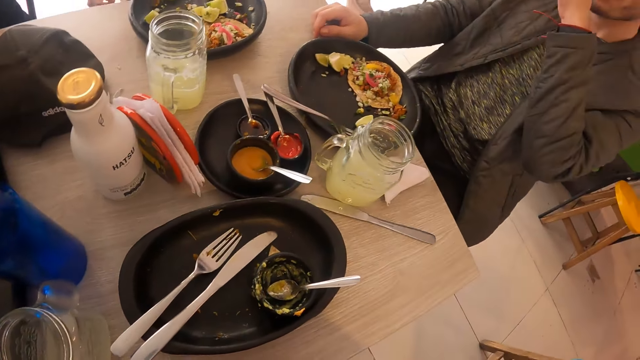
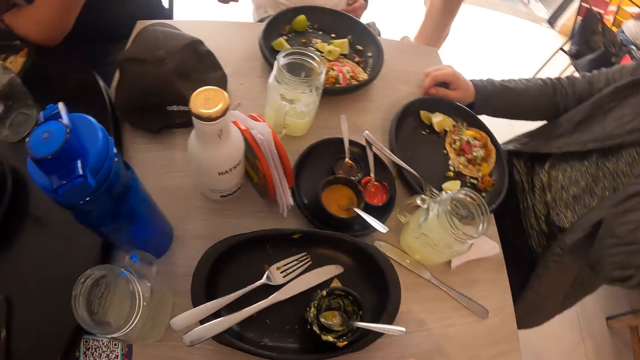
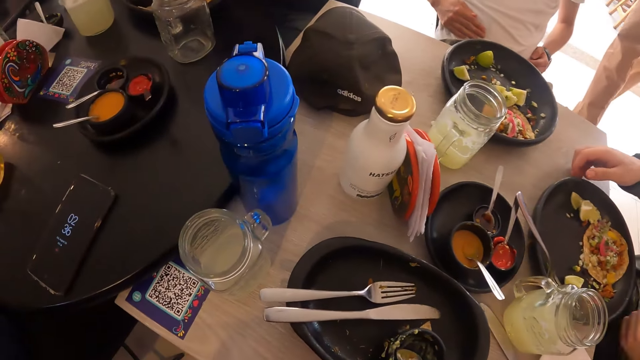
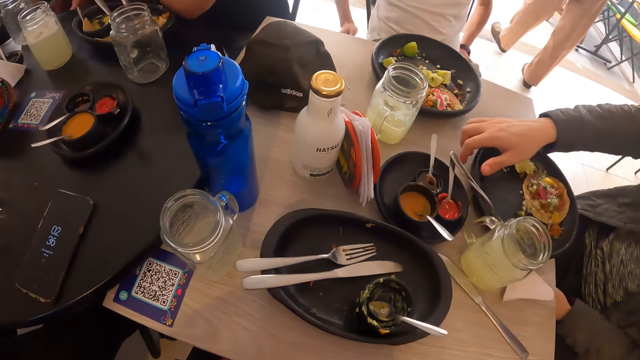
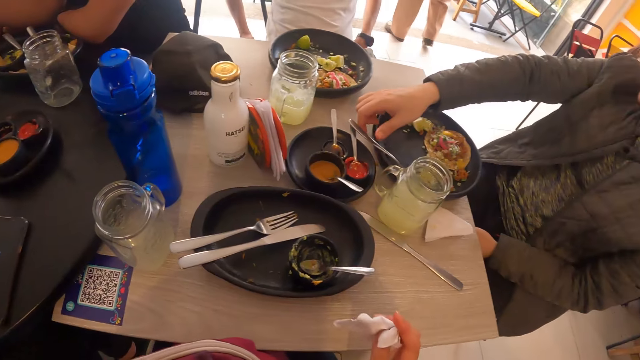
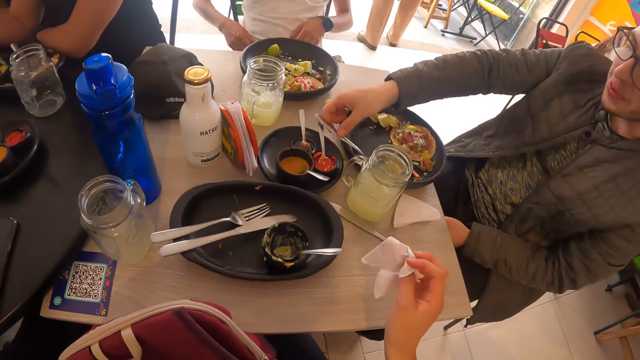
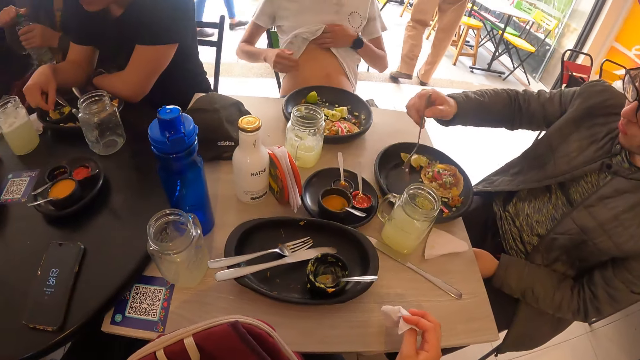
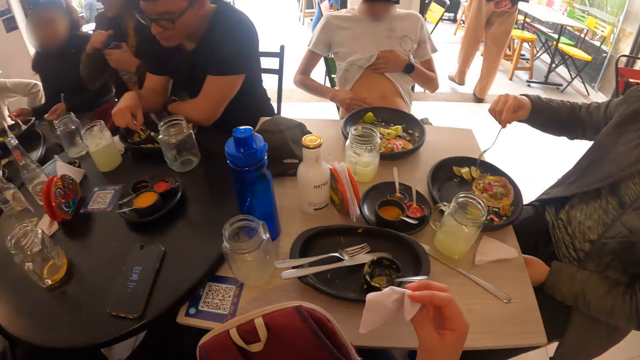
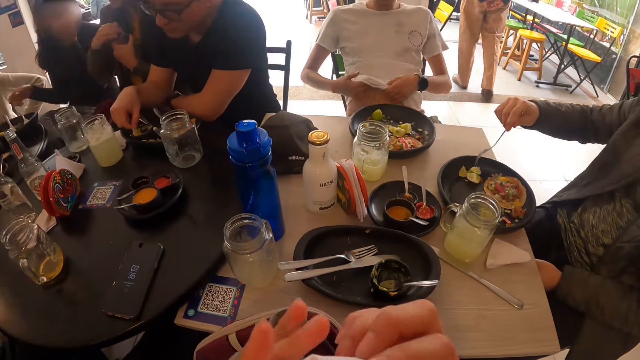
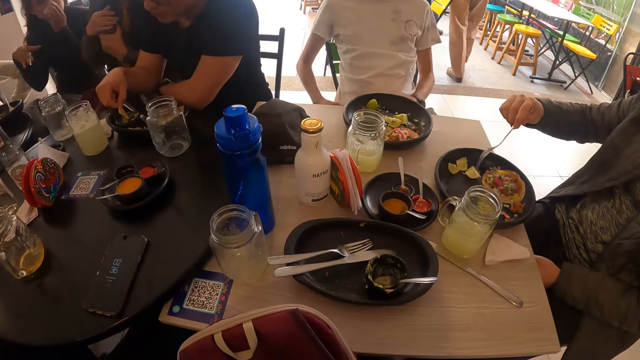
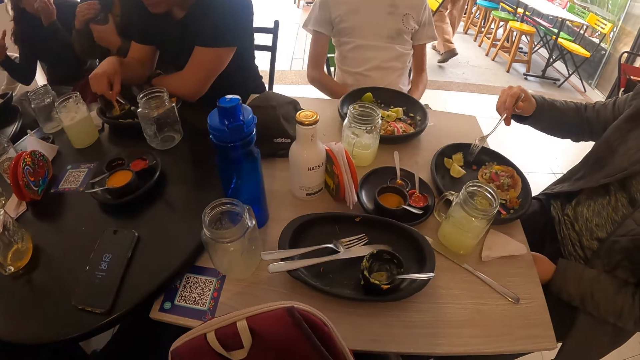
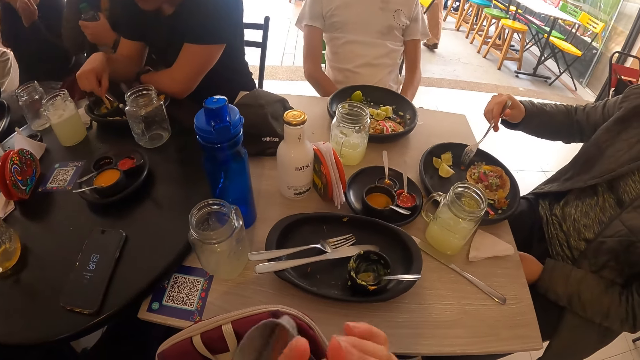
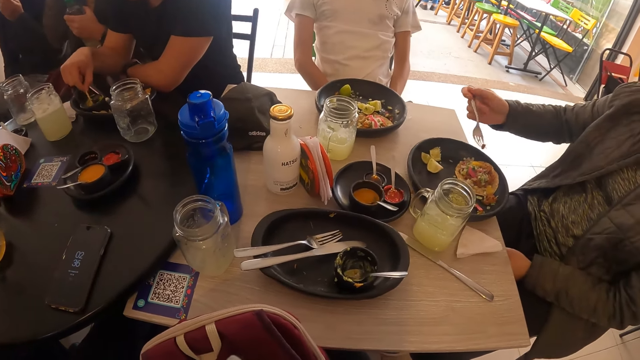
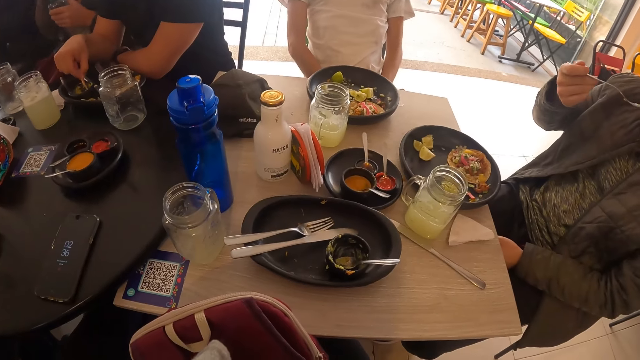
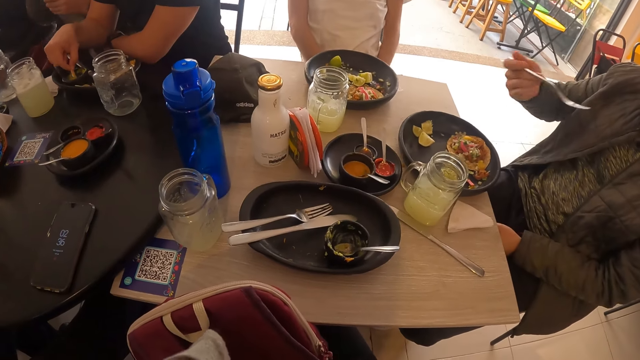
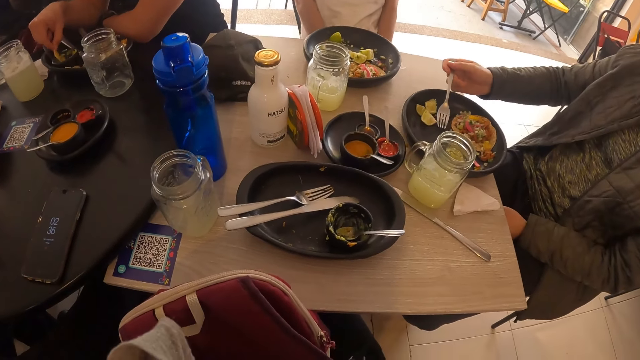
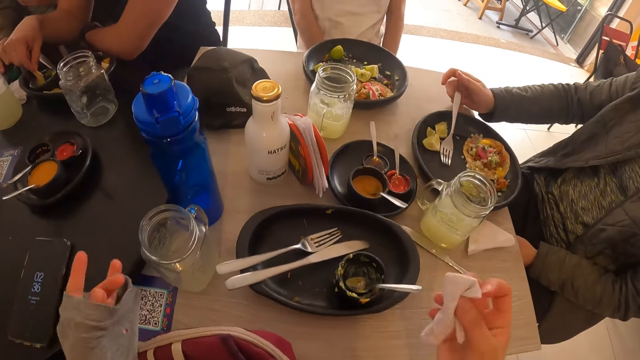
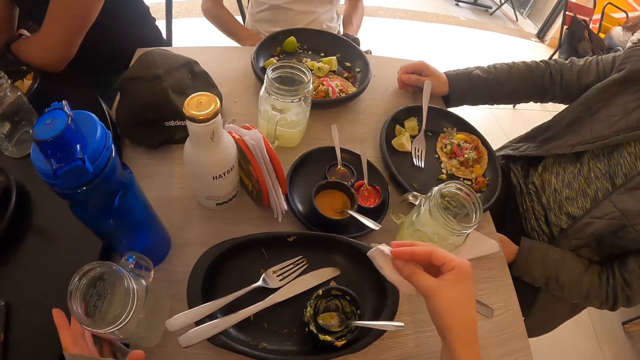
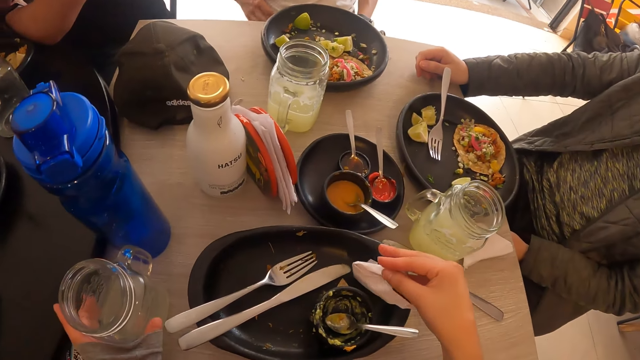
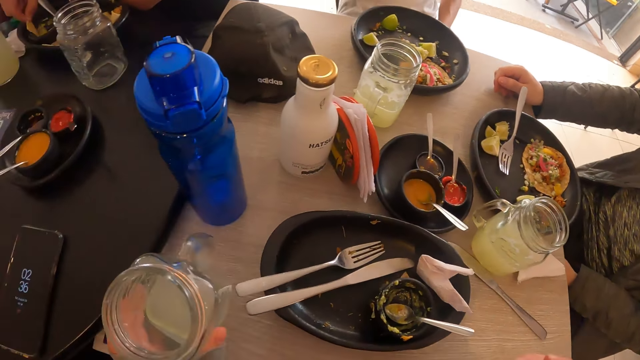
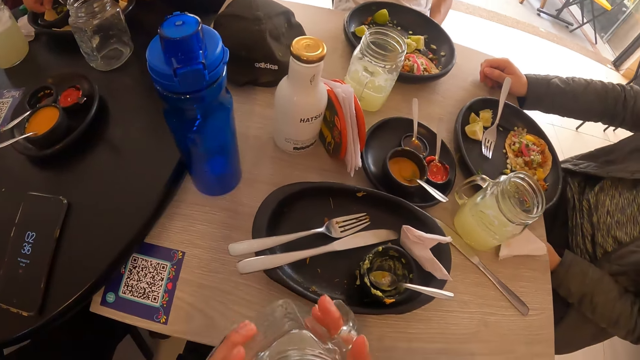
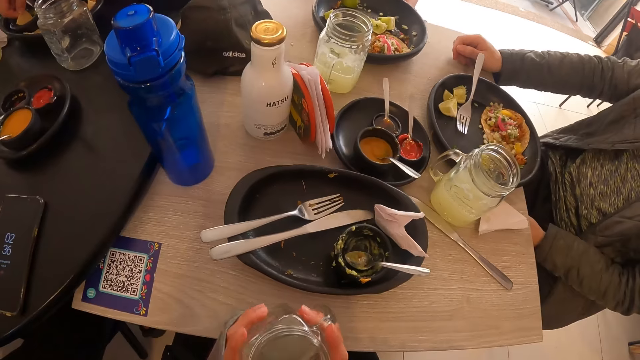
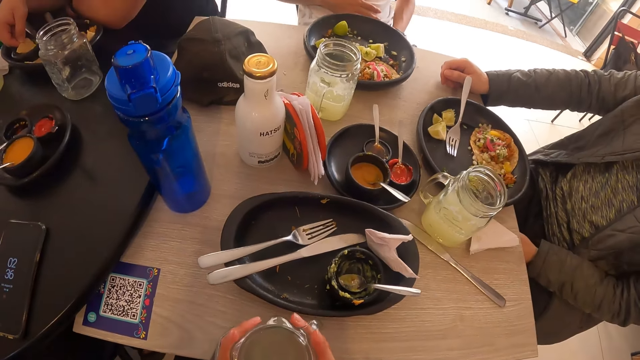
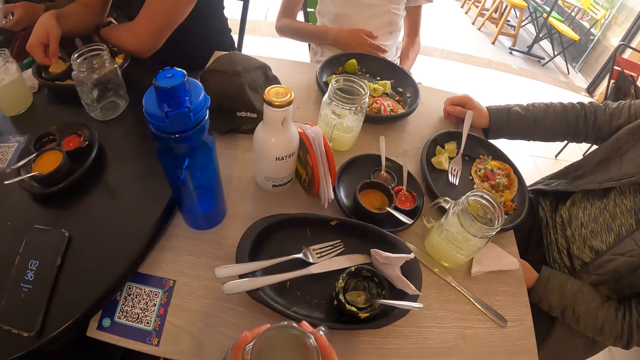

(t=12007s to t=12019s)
A man picks the fork on the plate on the table with his right hand. He moves the lemons in the plate with the fork in his right hand. The camera wearer wipes her mouth with the serviette in both hands. The man picks diced carrot from the plate with the fork in his right hand. Another man dips a chip in his right hand into the bowl of nachos on the plate on the table. The first man eats the diced carrot on the fork in his right hand. He places the fork in his right hand on the plate. The camera wearer picks a jar of juice from the table with her left hand. She places the serviette in her right hand on the tray on the table. She holds the jar of juice in both hands and places the jar of juice on the table with both hands.

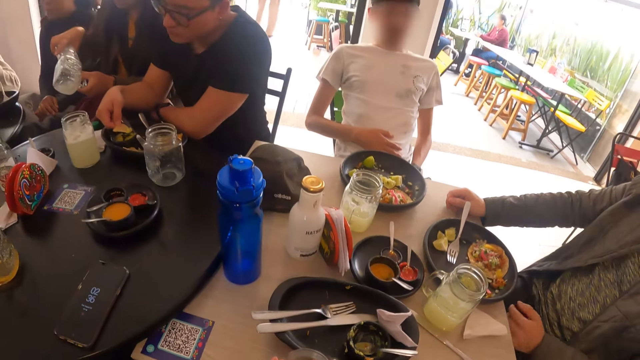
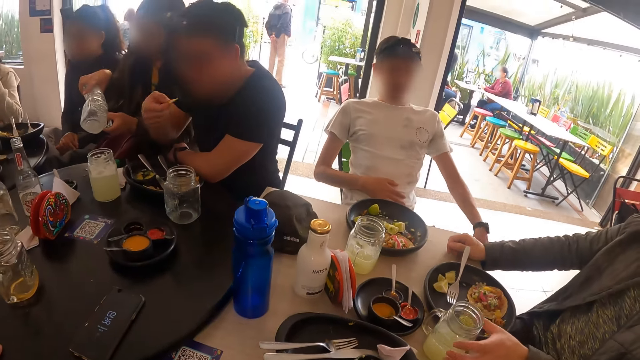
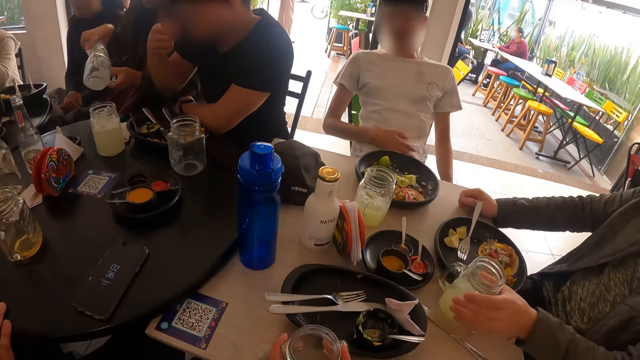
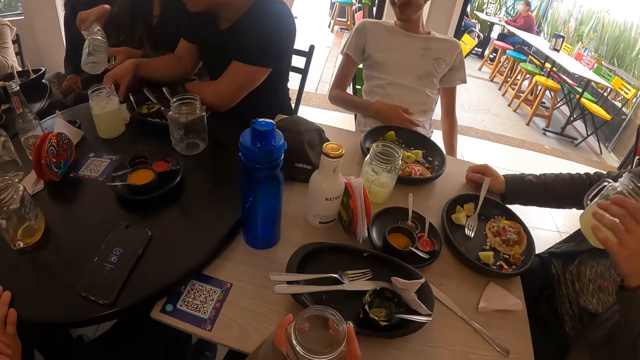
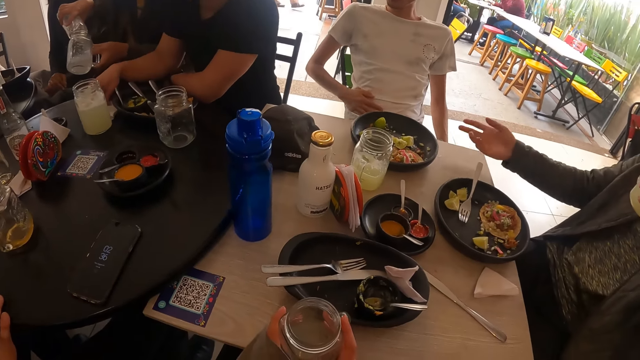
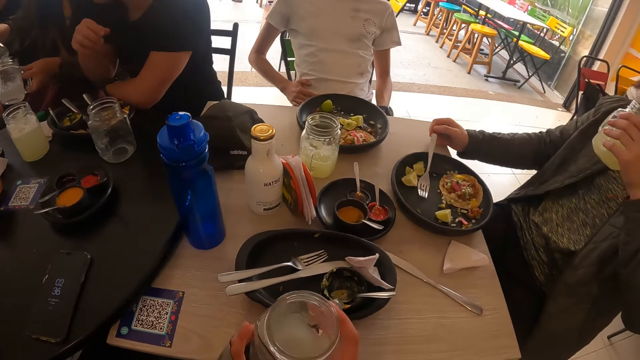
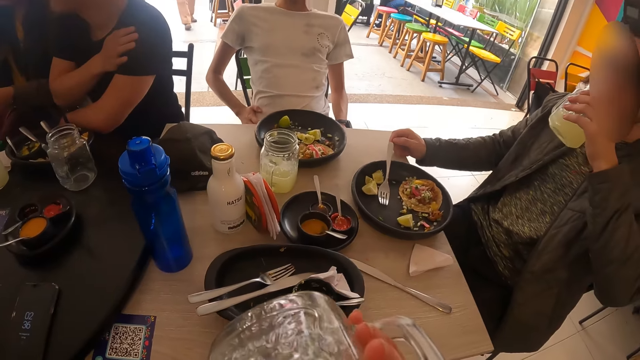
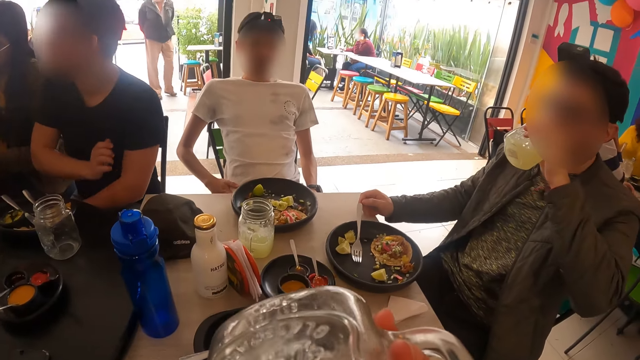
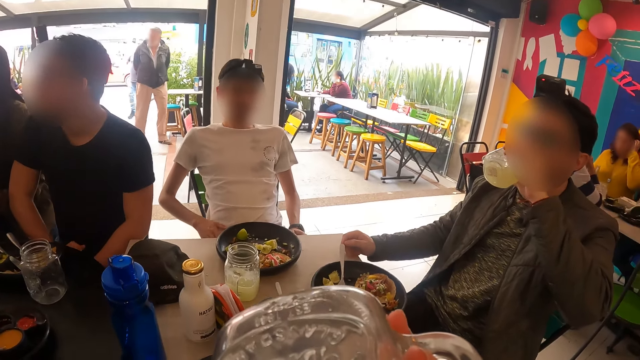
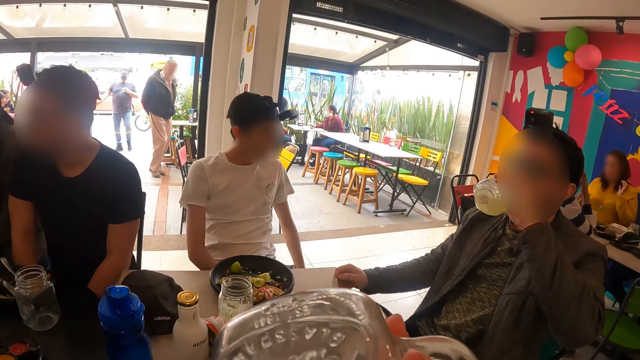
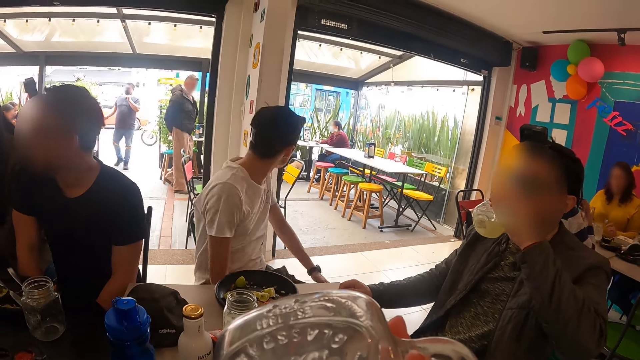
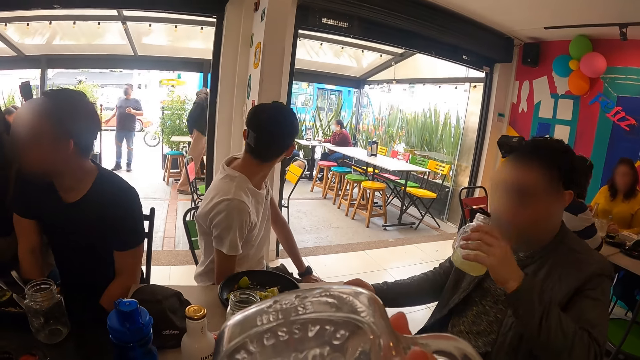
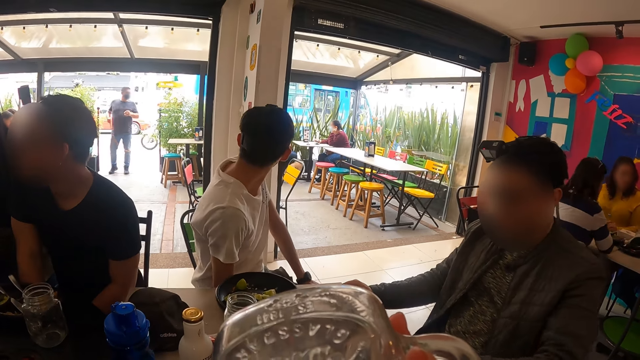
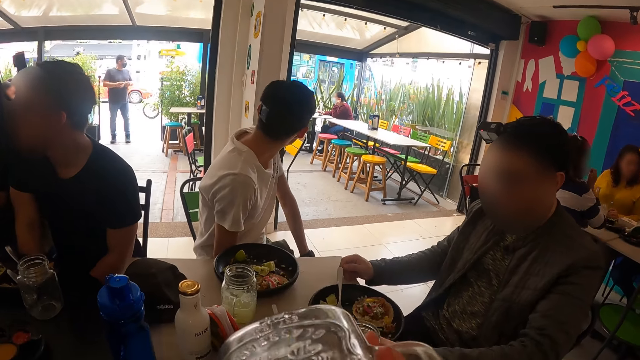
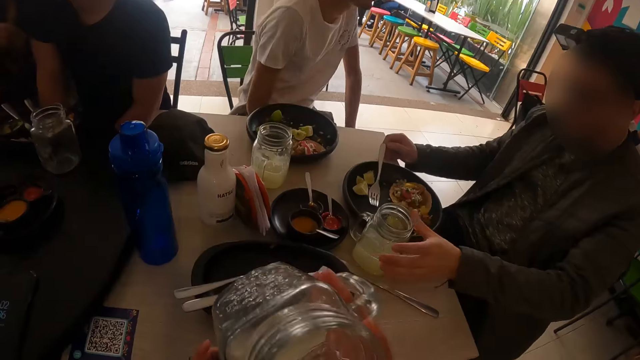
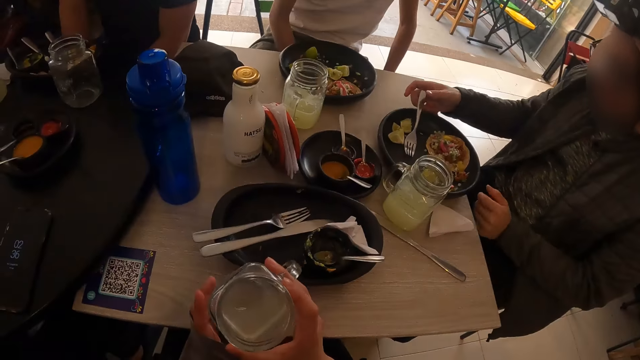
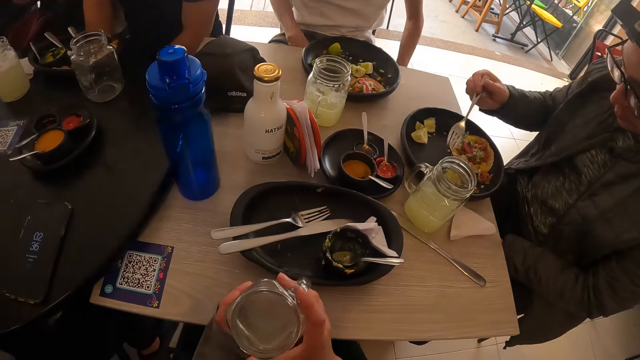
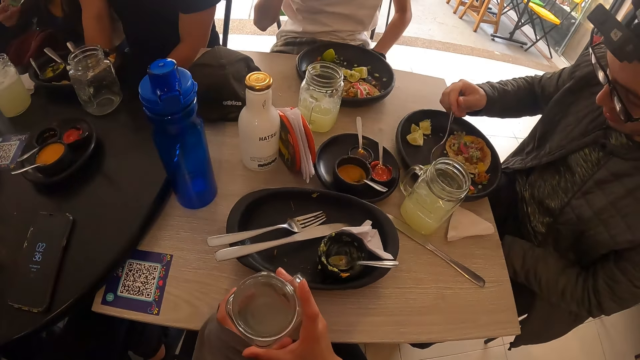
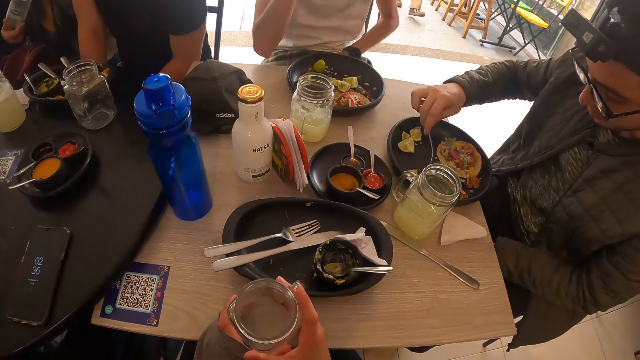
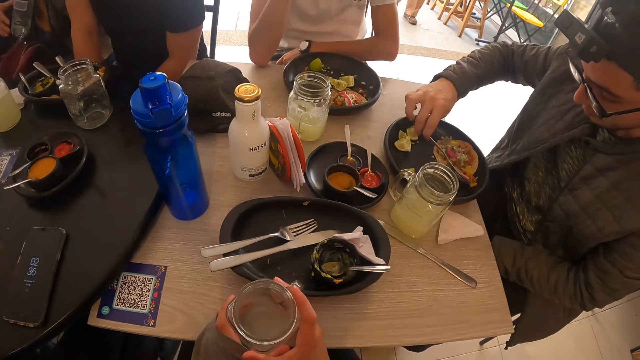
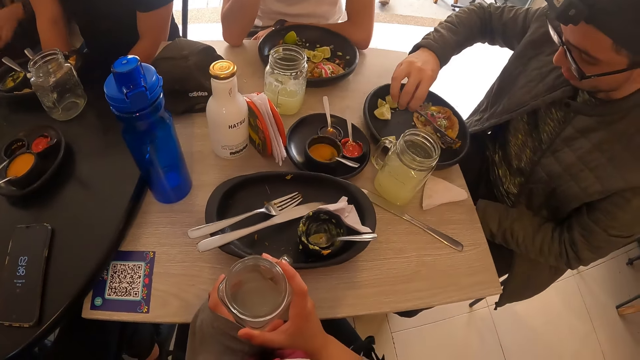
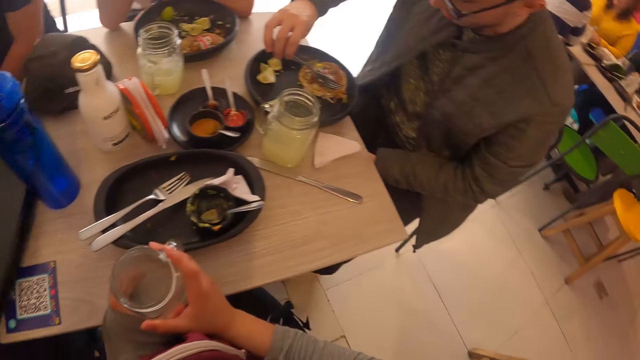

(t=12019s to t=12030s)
A man picks the cup of lemonade from the table with his left hand. Another man eats the chip in his right hand. The first man drinks from the cup of lemonade in his left hand. The camera wearer picks the jar of juice from the table with her right hand. She drinks from the jar of juice in her right hand. The first man places the cup of lemonade in his left hand on the table. The camera wearer places the jar of juice on the table with her right hand. The first man picks the fork from on the plate with his right hand. He moves the taco in the plate with the fork in his right hand.
